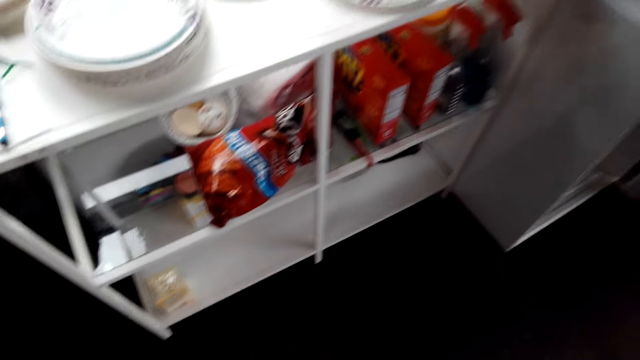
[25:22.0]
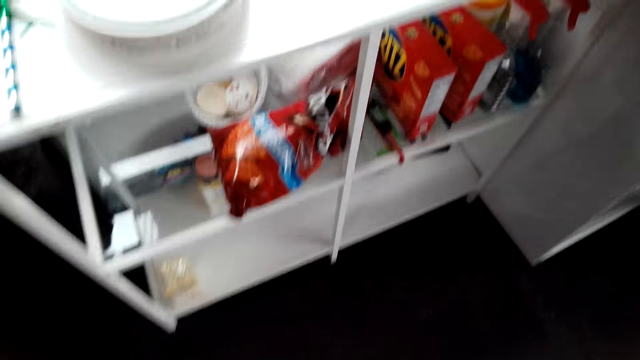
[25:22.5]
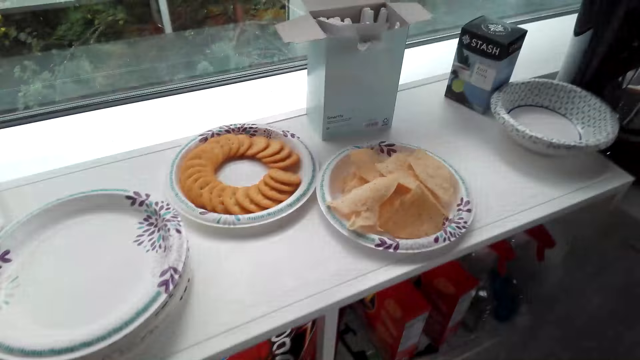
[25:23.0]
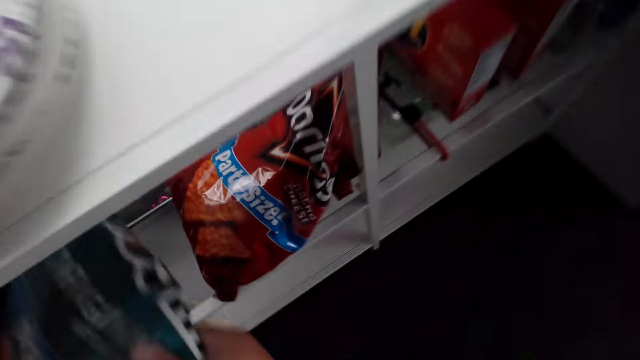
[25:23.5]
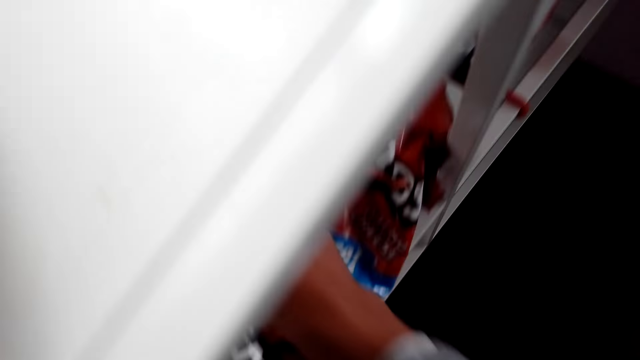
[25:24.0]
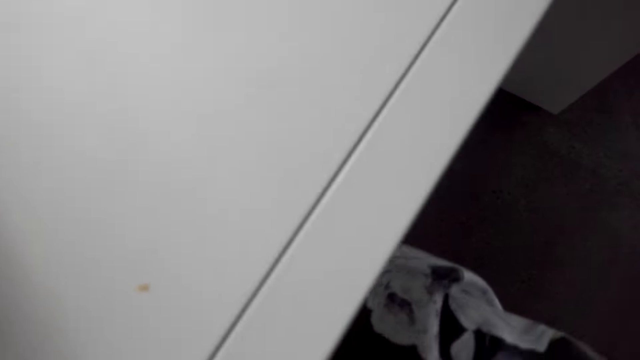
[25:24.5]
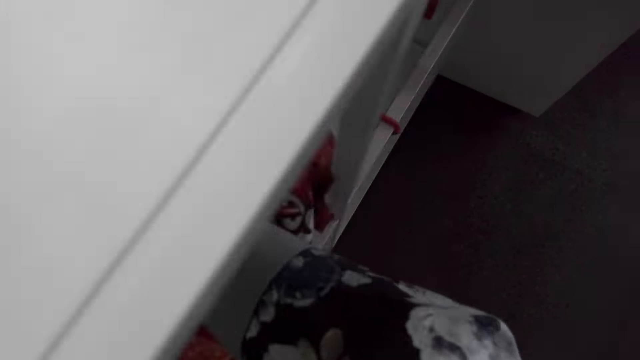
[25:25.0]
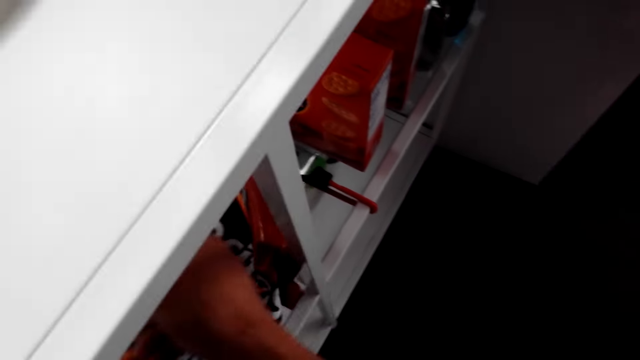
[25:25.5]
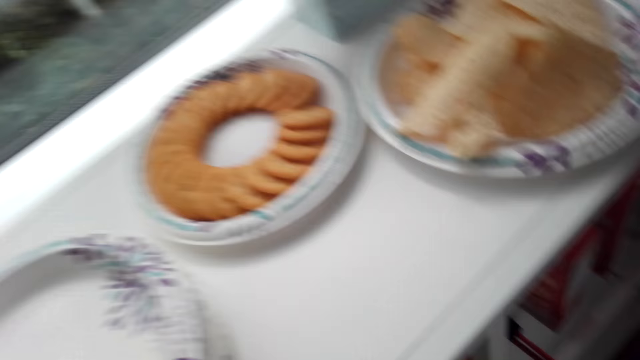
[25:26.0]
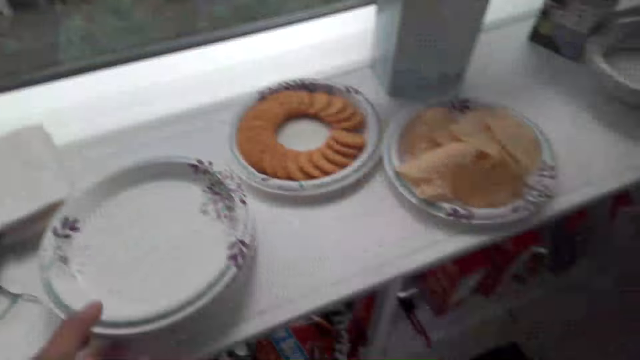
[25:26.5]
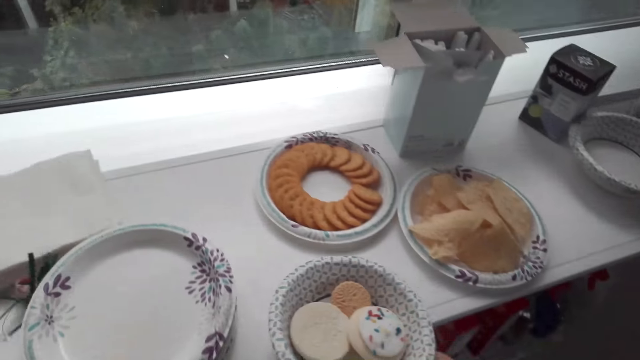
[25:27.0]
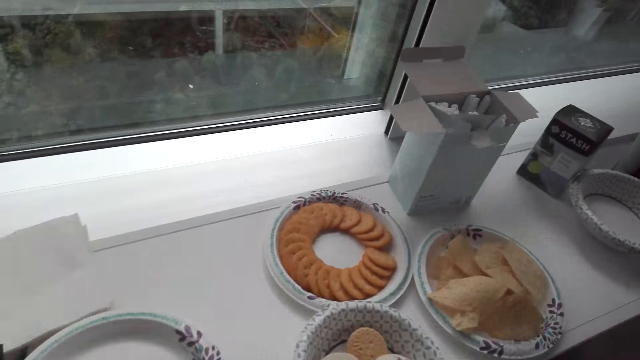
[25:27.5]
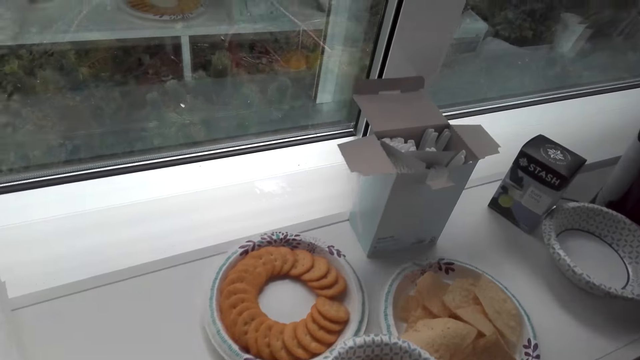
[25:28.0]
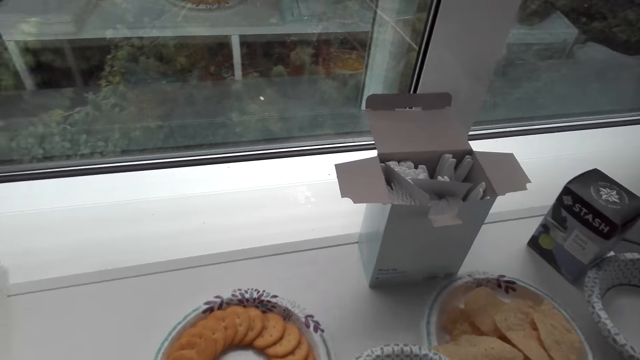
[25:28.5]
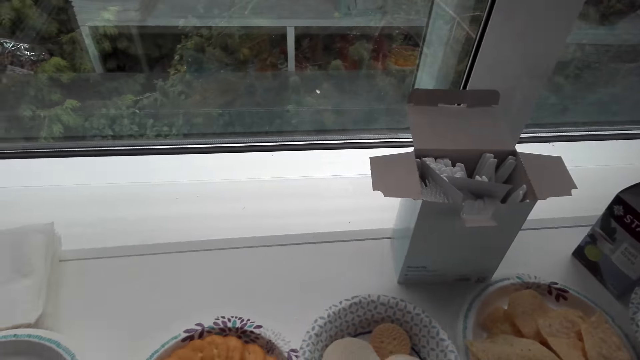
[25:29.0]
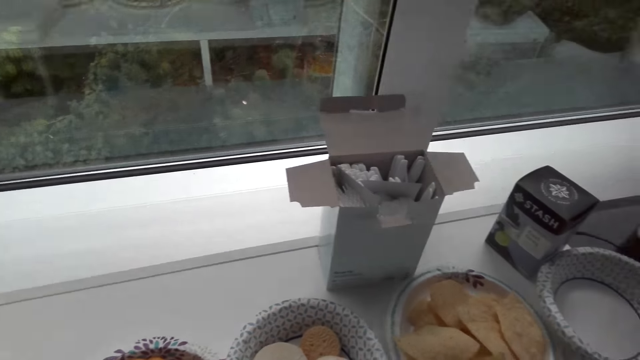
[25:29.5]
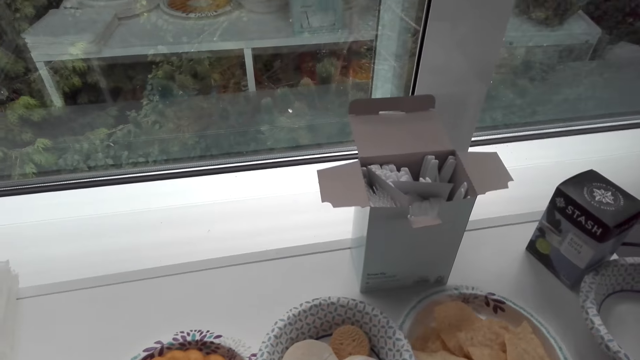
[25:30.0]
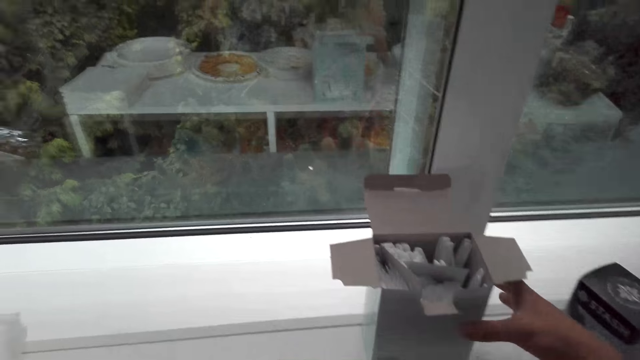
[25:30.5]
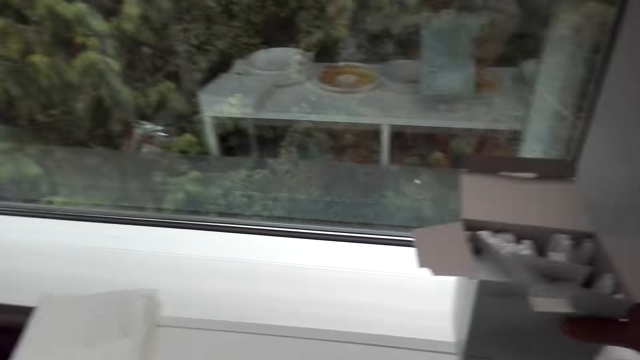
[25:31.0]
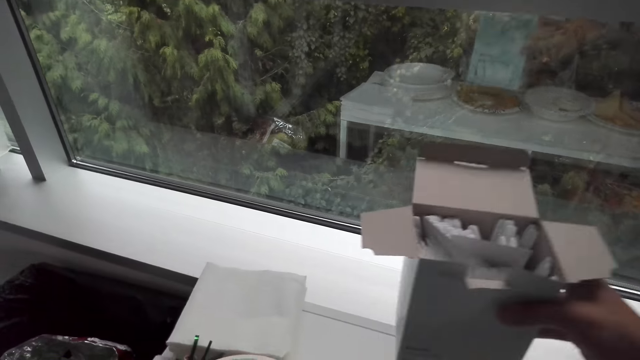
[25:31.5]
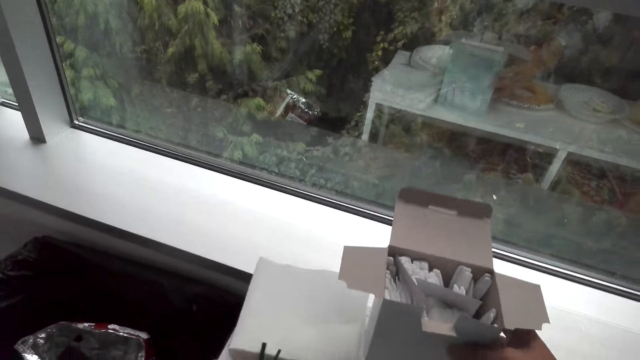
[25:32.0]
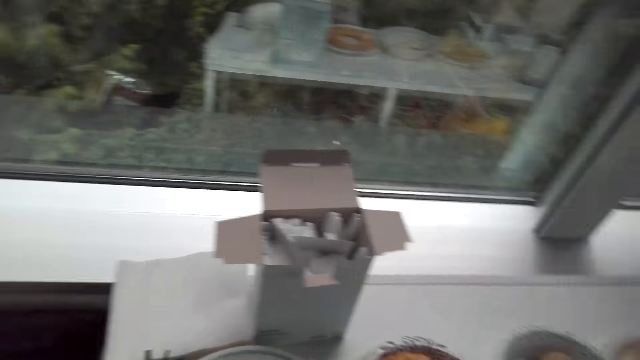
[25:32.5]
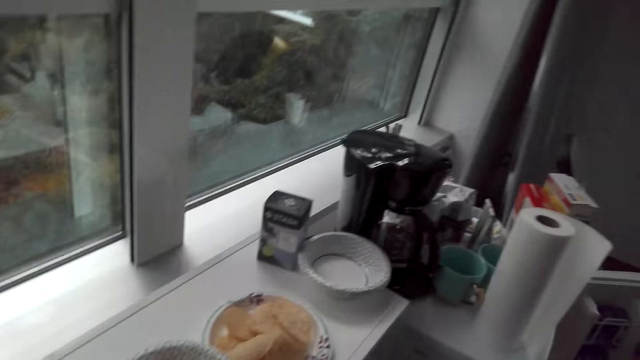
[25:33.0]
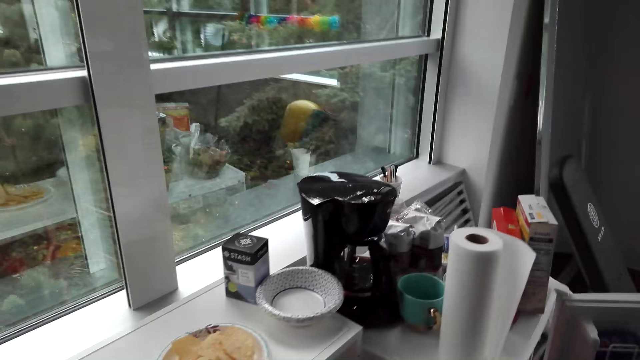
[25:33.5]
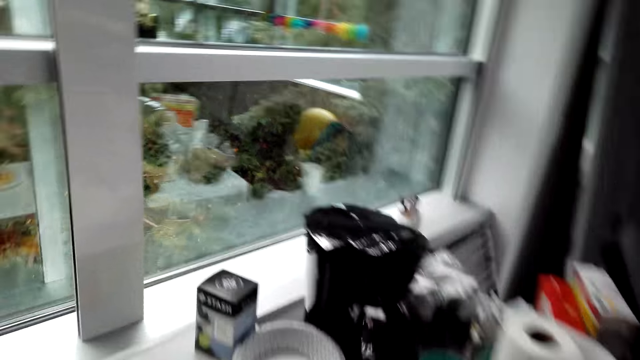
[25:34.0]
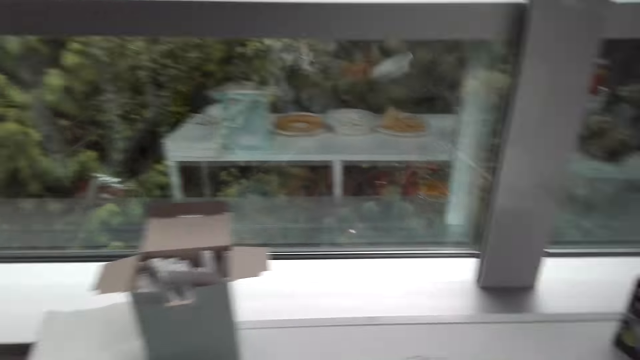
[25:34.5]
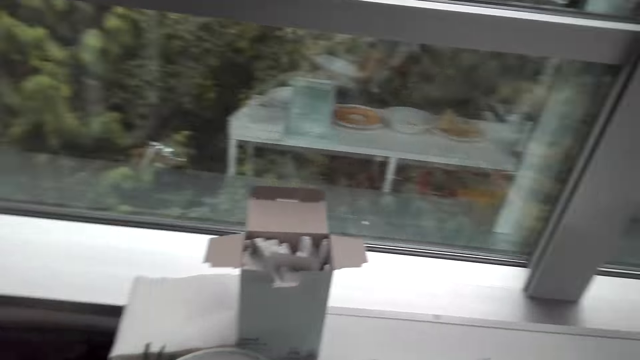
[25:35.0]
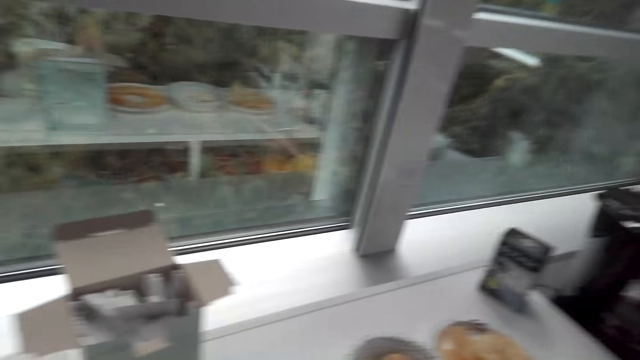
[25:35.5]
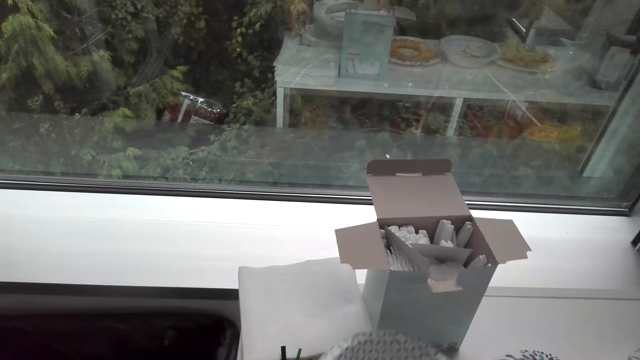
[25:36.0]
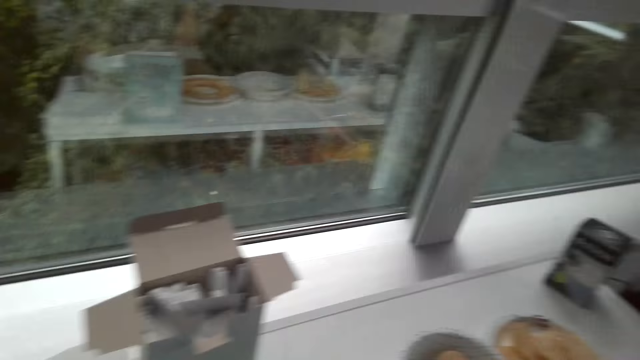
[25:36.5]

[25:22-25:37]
The camera wearer puts the snack back on the shelf. They pick up a bowl. They put the bowl on the counter. They move the plate. They pick up a box of straws. They put the box on the counter. They look around.

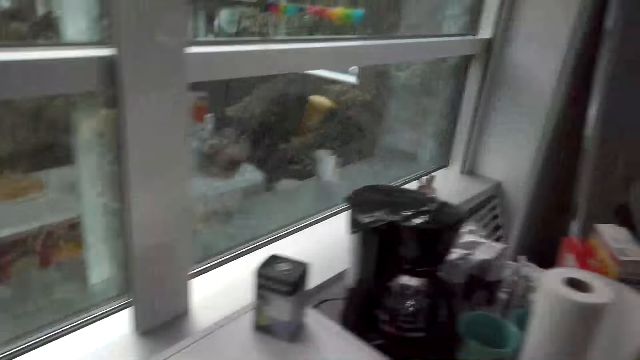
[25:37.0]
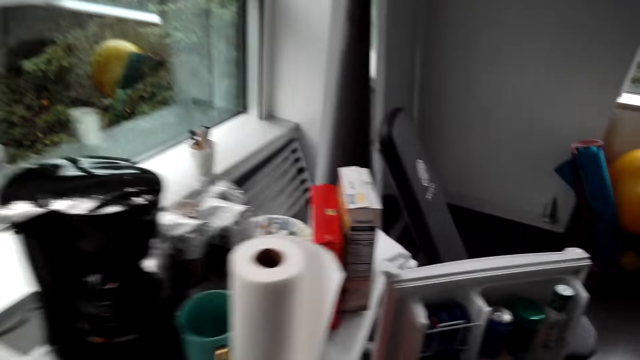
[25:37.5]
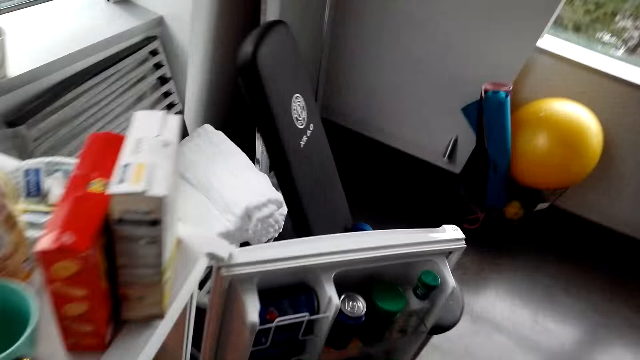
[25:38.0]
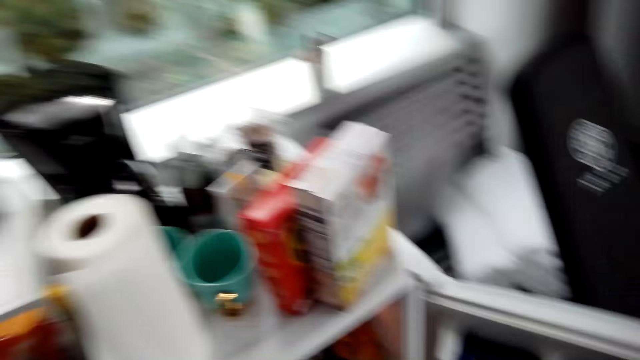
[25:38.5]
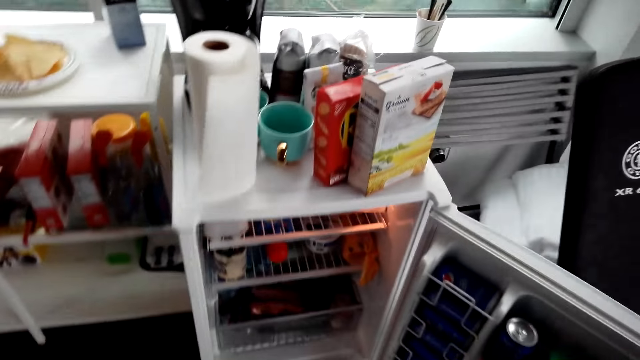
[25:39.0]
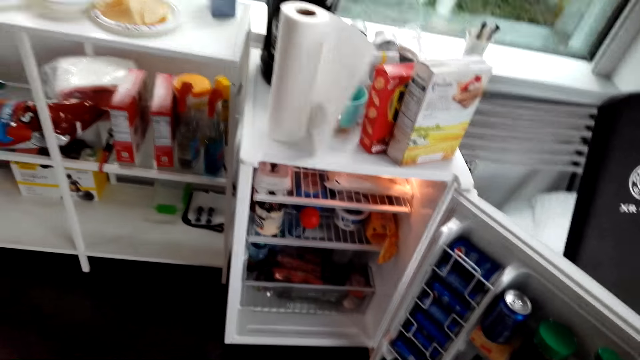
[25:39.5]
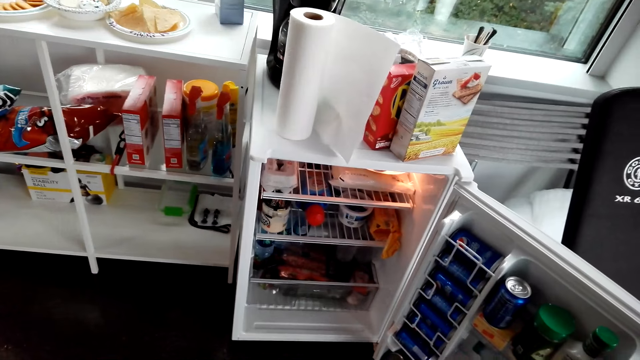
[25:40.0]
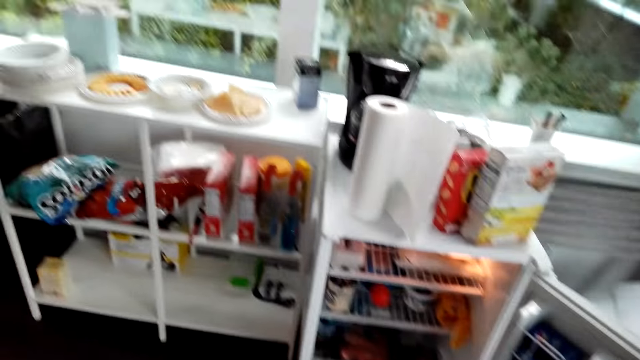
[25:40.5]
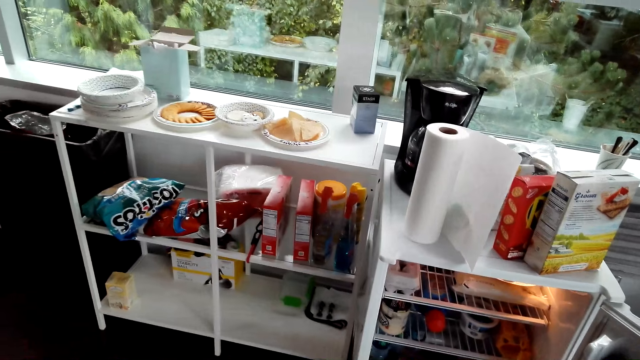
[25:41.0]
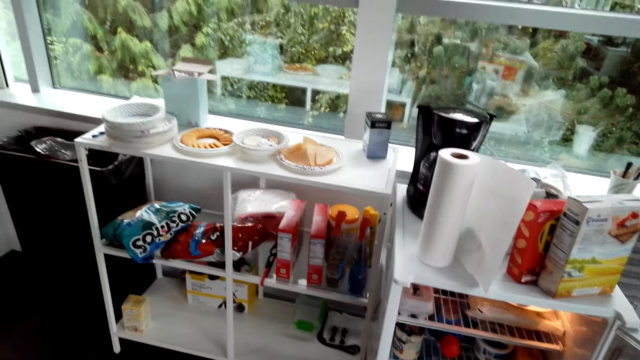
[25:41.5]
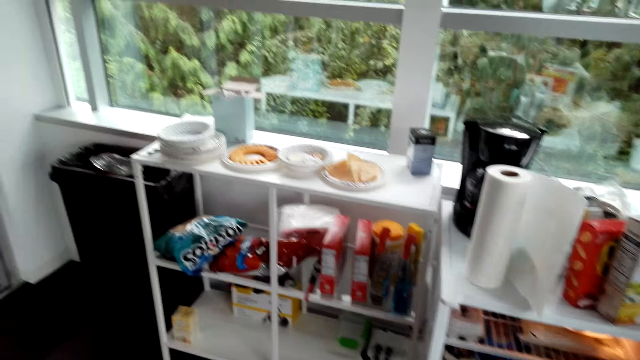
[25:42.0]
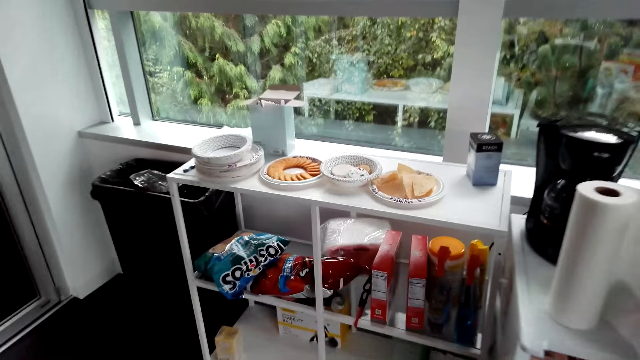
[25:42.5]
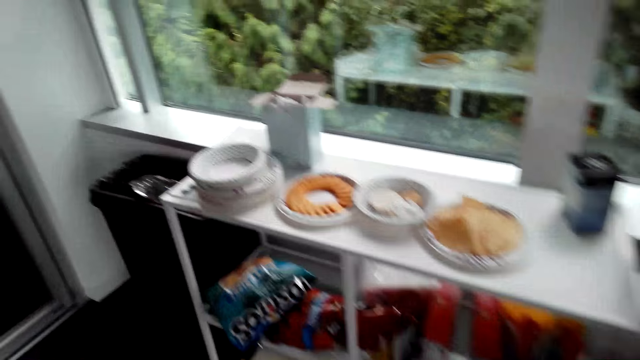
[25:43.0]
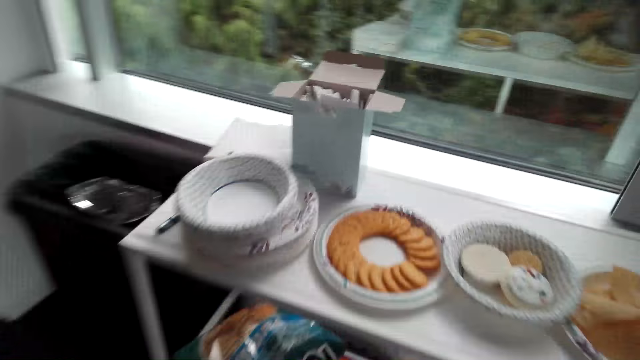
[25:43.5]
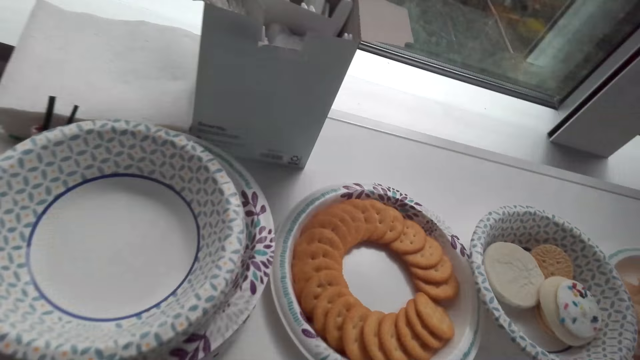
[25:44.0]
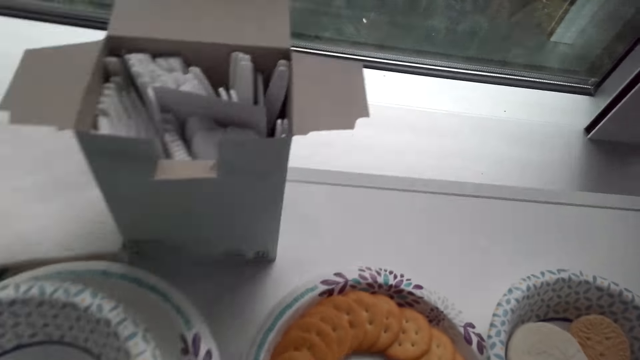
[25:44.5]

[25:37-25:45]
The camera wearer looks around.
